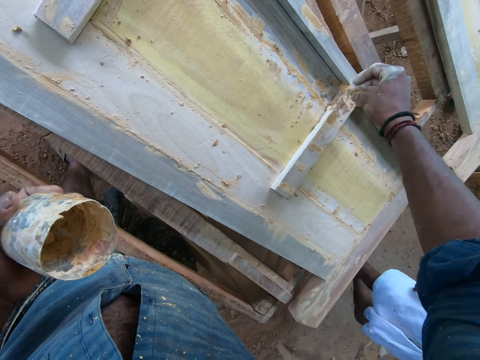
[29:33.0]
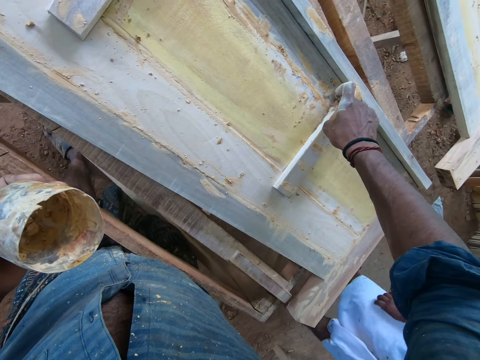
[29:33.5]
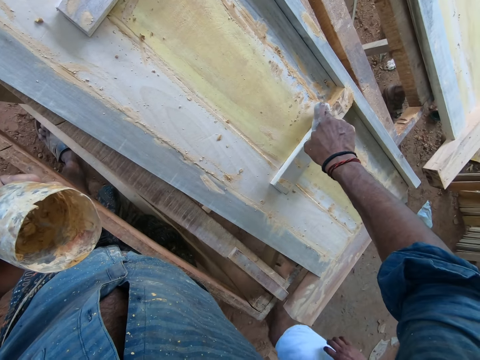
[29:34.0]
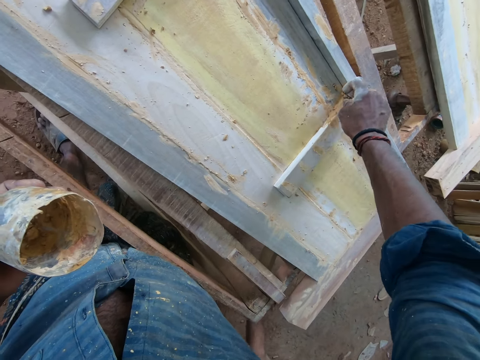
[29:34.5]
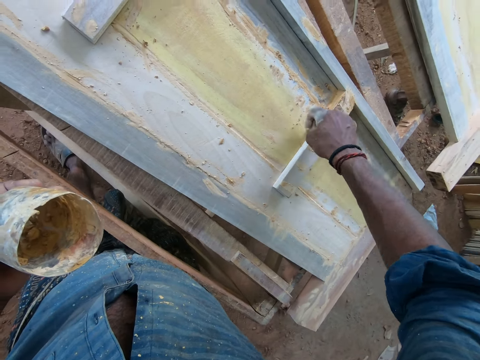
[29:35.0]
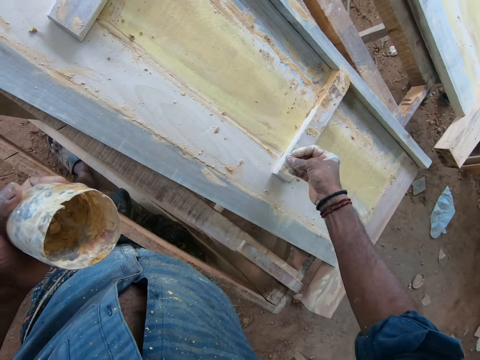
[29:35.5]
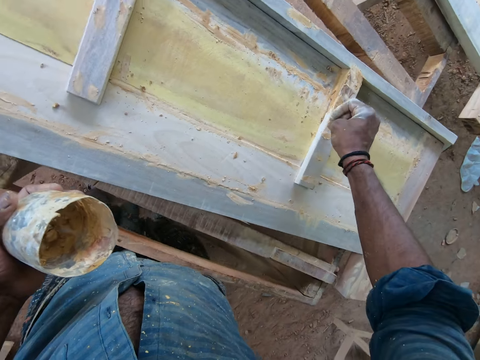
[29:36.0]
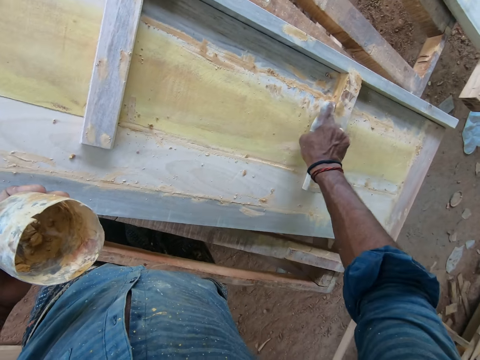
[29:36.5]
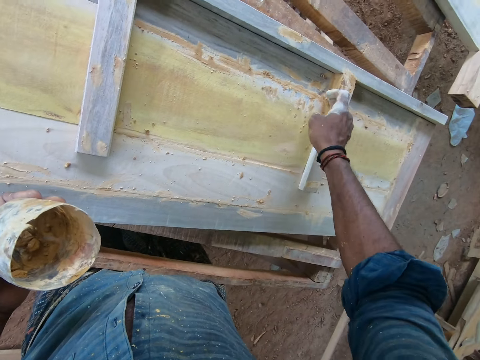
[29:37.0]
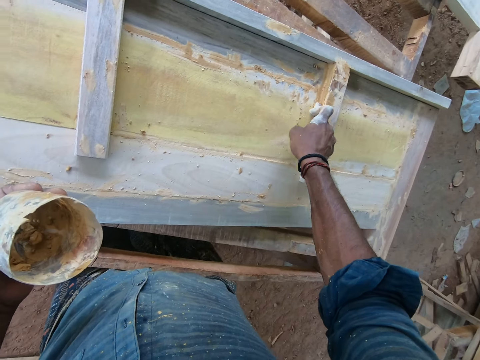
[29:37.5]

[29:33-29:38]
A man walks around the workshop. The camera wearer applies something on a piece of wood.
